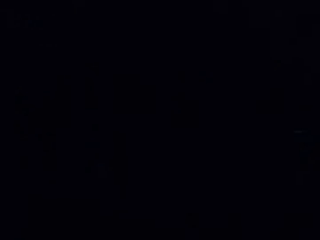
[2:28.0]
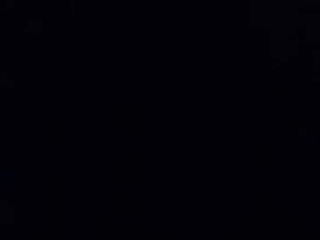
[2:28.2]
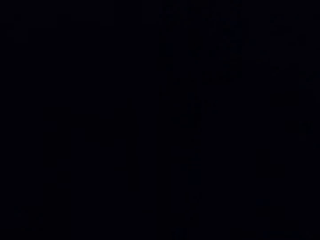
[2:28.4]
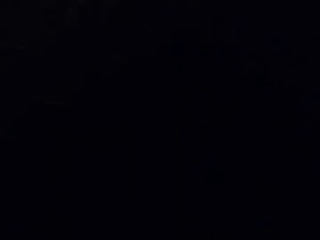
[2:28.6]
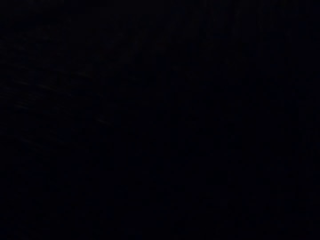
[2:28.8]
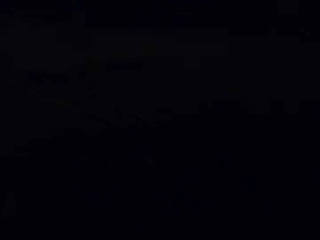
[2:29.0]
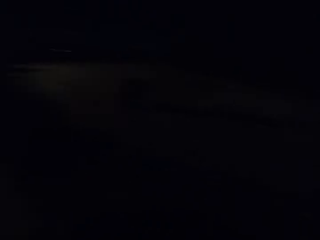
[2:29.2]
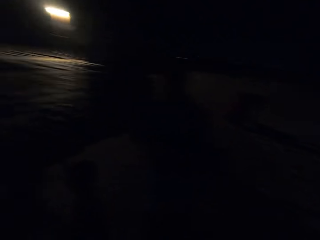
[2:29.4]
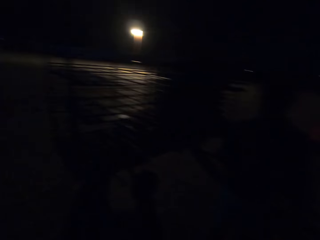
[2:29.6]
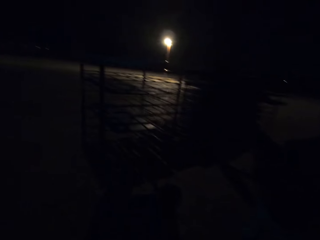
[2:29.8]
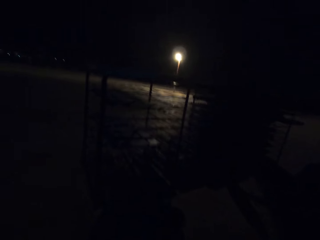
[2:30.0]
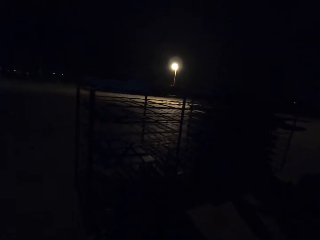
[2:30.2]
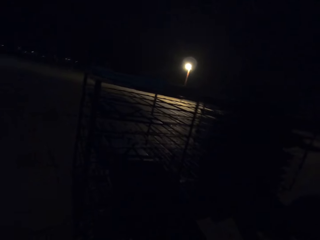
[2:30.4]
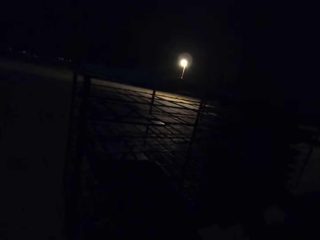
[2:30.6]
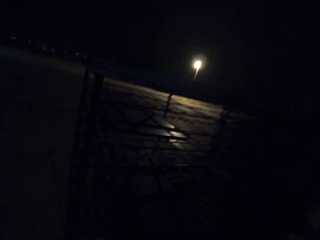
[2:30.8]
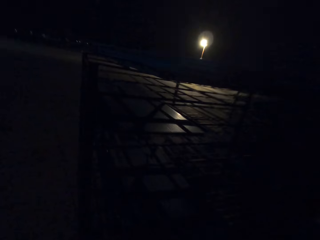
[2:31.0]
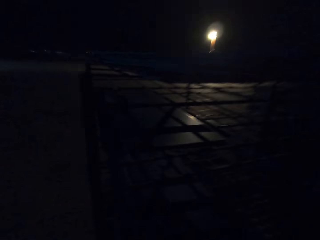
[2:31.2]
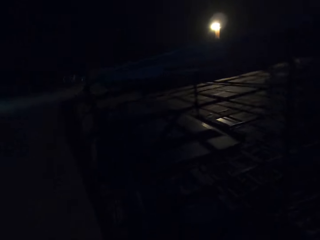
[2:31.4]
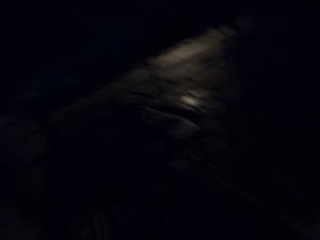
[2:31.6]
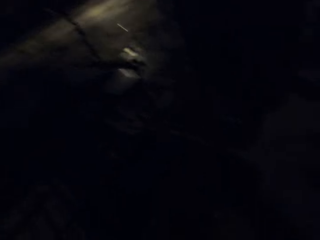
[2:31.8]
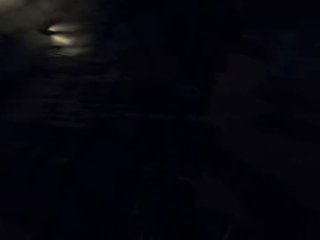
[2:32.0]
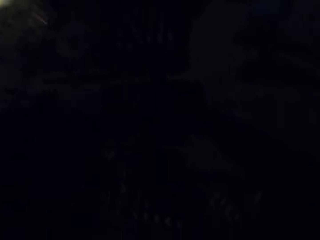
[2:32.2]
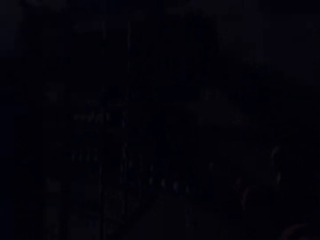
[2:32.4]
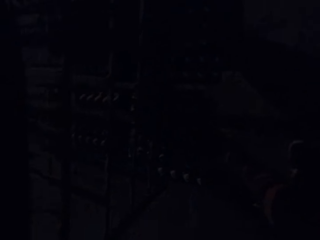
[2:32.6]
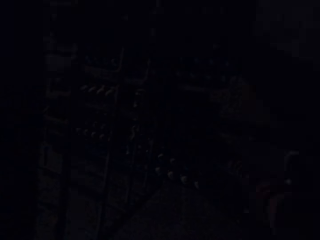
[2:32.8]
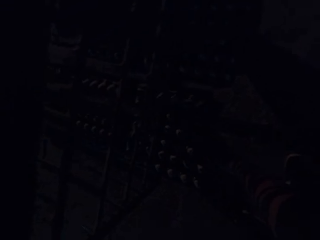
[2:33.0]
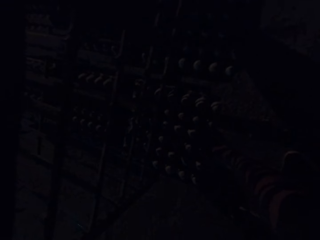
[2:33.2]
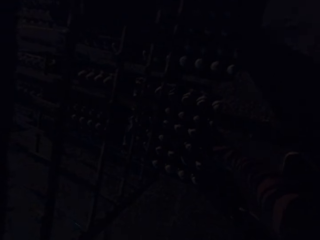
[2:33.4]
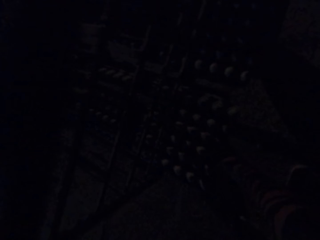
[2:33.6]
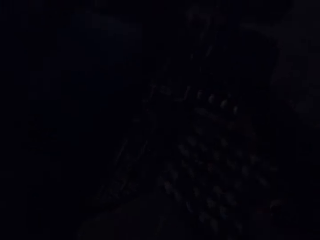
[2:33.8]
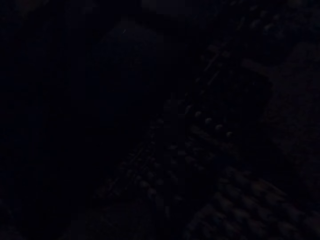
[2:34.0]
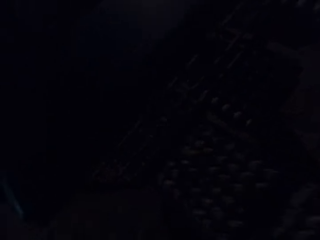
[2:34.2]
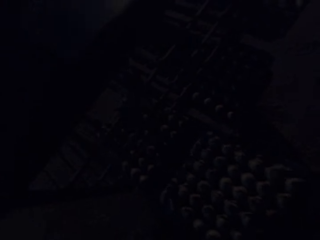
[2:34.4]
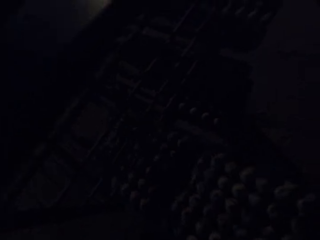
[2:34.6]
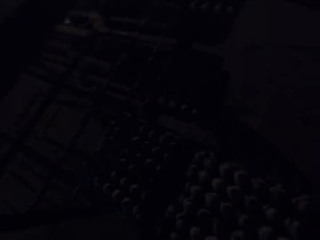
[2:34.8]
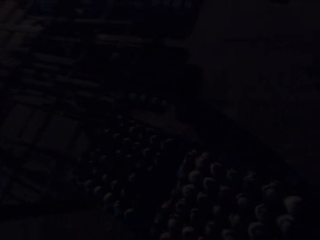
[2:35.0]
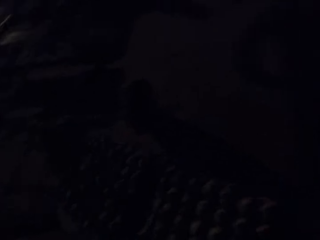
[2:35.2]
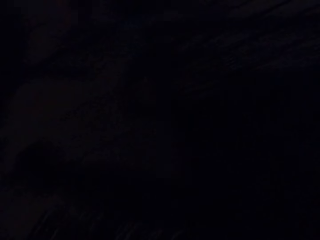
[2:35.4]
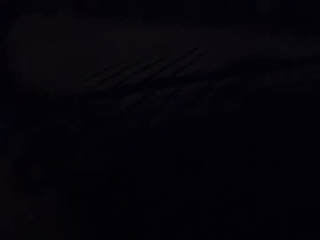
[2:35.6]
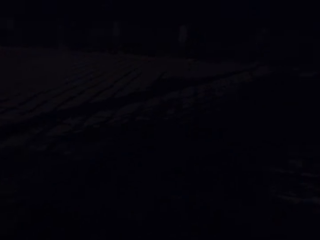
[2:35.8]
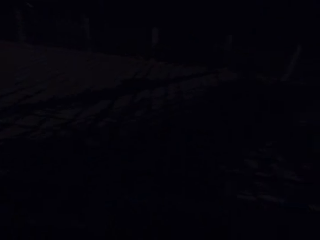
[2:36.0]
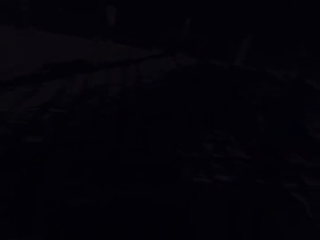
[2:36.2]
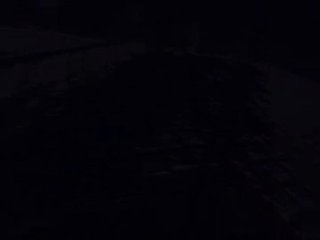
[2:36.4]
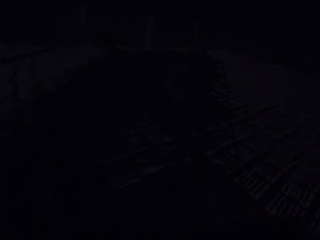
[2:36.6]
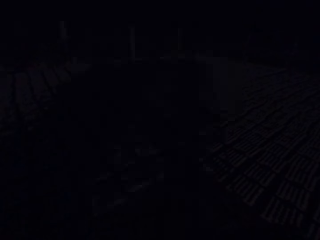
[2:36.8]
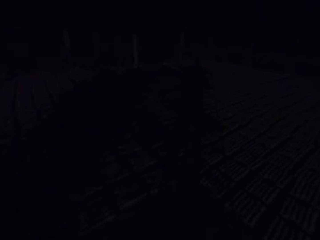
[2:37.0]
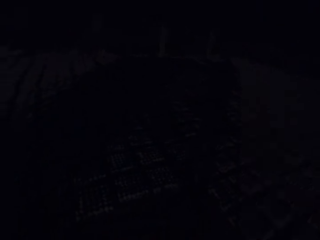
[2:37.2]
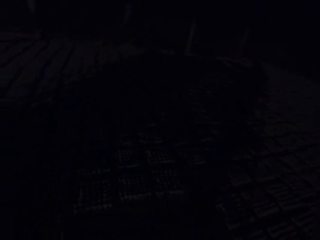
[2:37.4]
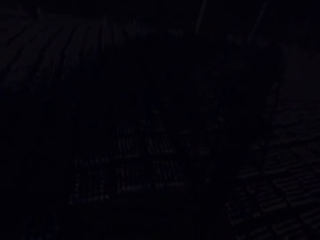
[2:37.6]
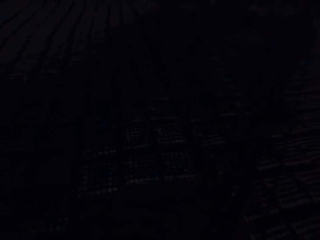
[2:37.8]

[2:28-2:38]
The camera wearer converses with a person. He lays egg crates on the ground with the tray in his hands. He walks towards something. He places the tray in his hands on the shelf. He drags the tray from the shelf with his right hand. He puts the cement on something. He converses with the person. He carries the tray from the shelf with his hands.

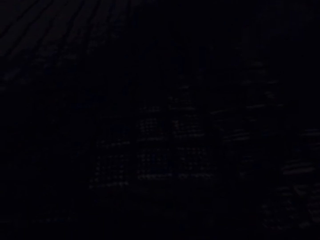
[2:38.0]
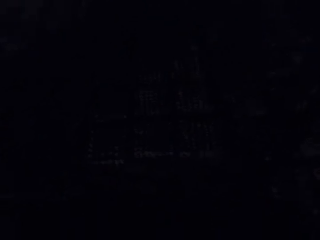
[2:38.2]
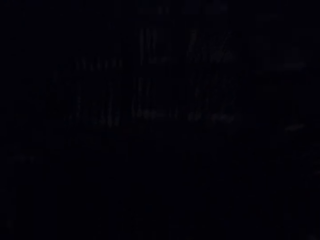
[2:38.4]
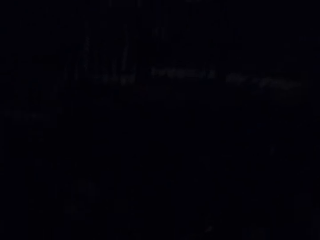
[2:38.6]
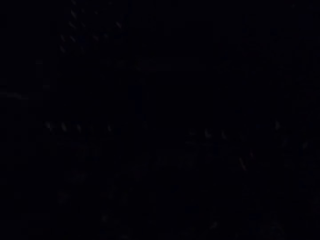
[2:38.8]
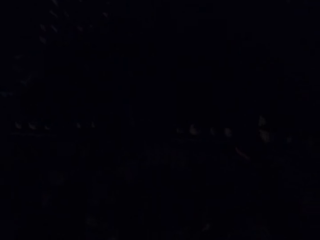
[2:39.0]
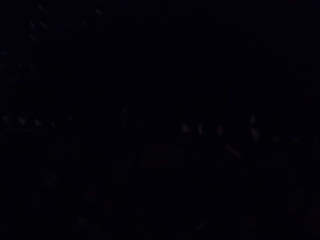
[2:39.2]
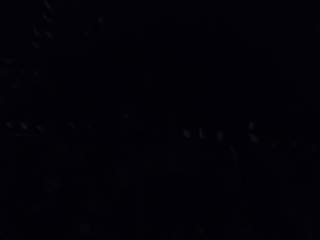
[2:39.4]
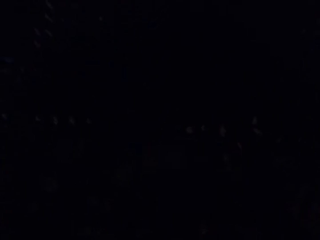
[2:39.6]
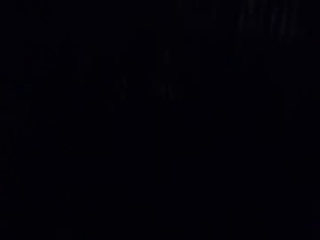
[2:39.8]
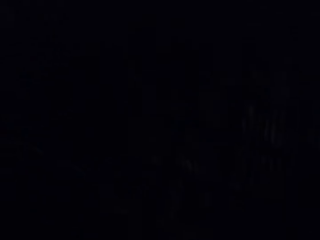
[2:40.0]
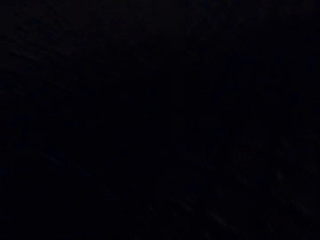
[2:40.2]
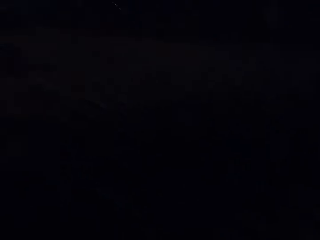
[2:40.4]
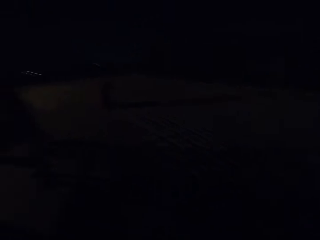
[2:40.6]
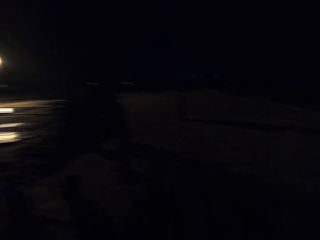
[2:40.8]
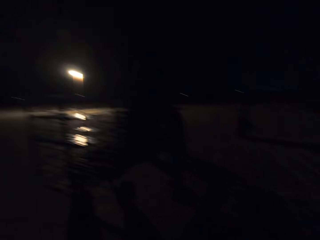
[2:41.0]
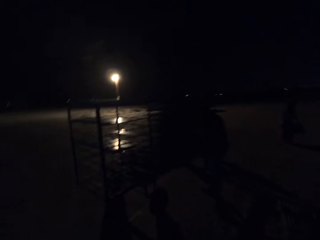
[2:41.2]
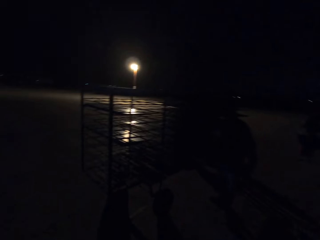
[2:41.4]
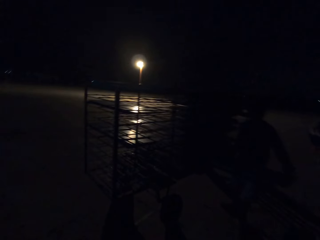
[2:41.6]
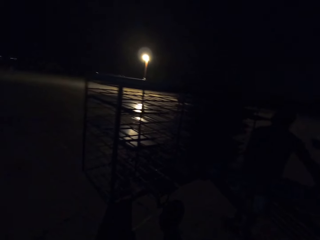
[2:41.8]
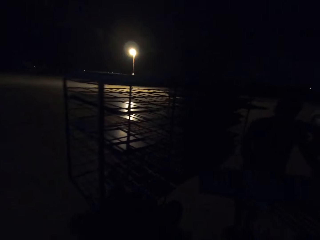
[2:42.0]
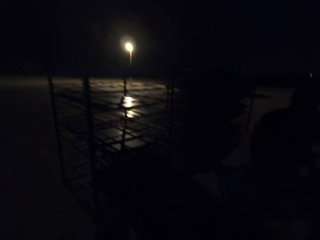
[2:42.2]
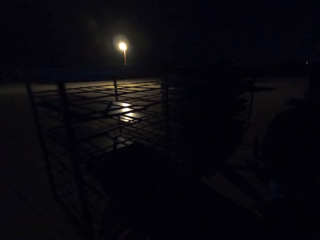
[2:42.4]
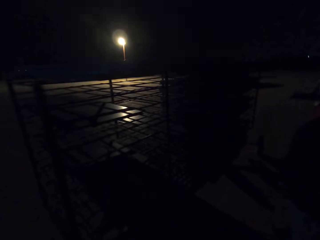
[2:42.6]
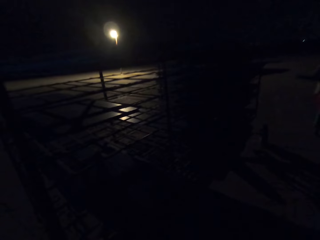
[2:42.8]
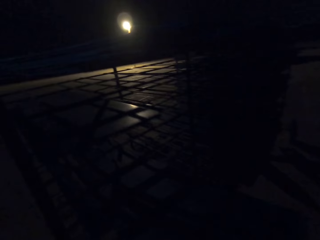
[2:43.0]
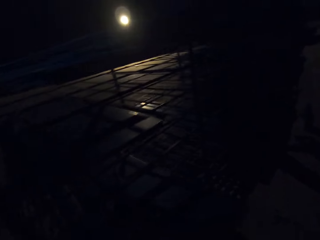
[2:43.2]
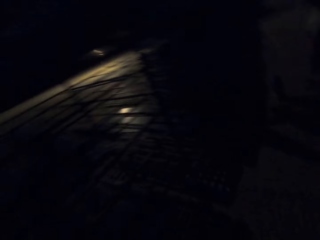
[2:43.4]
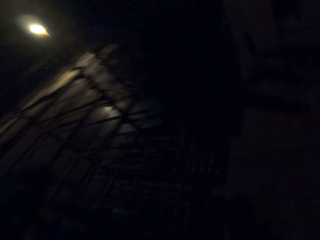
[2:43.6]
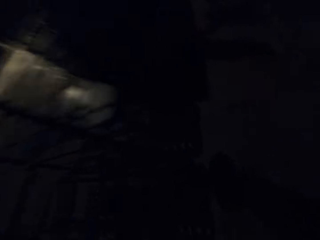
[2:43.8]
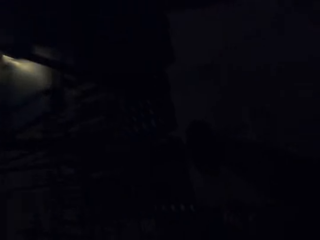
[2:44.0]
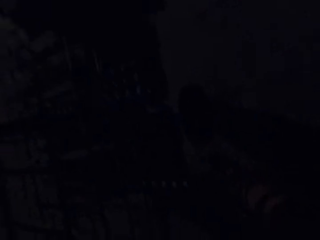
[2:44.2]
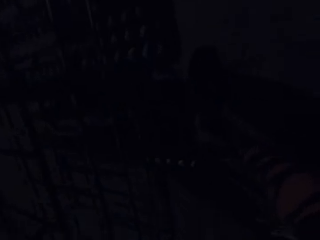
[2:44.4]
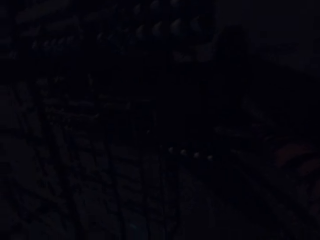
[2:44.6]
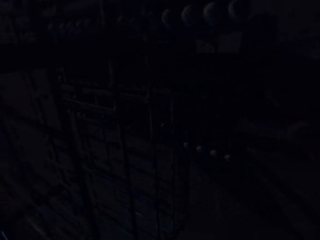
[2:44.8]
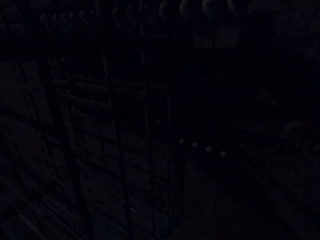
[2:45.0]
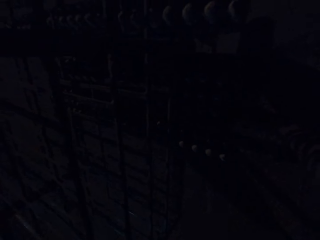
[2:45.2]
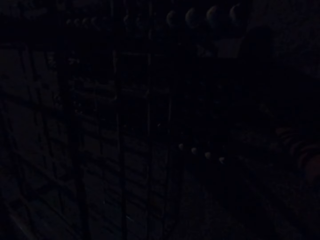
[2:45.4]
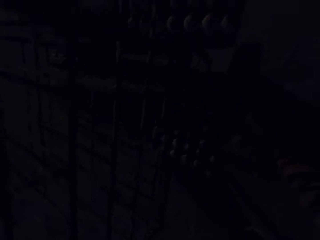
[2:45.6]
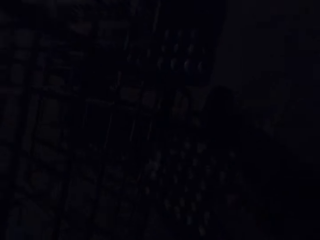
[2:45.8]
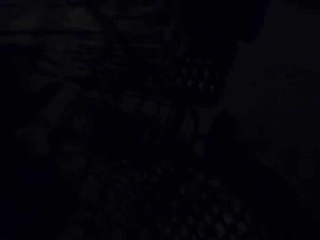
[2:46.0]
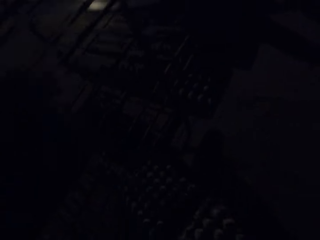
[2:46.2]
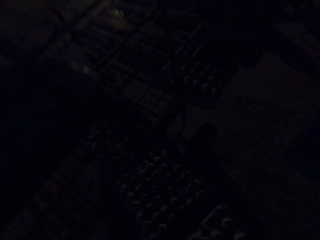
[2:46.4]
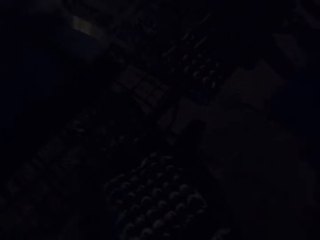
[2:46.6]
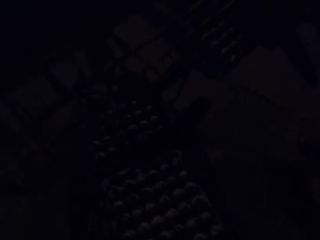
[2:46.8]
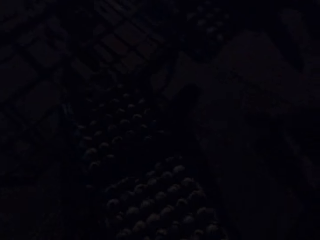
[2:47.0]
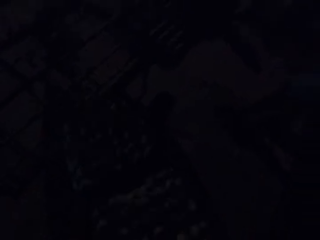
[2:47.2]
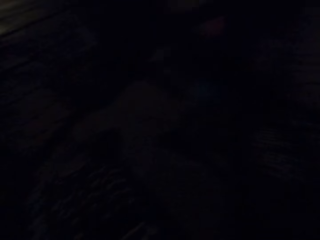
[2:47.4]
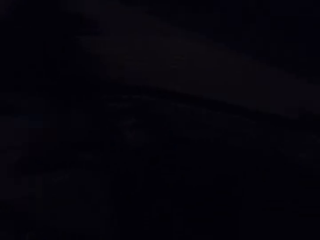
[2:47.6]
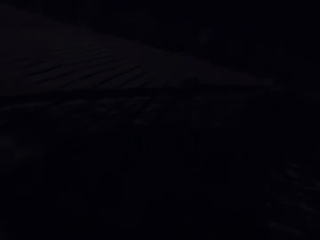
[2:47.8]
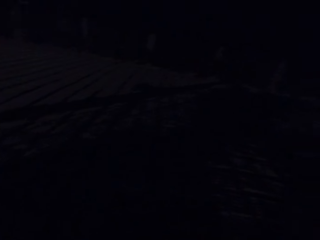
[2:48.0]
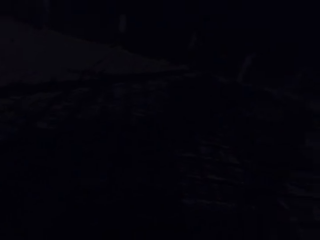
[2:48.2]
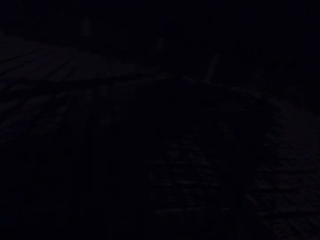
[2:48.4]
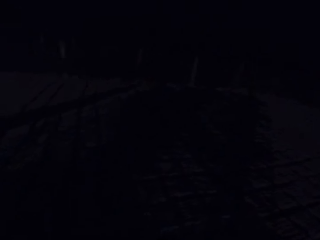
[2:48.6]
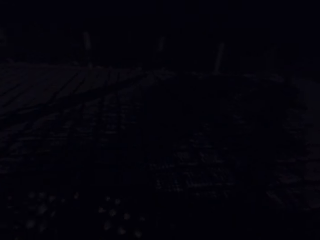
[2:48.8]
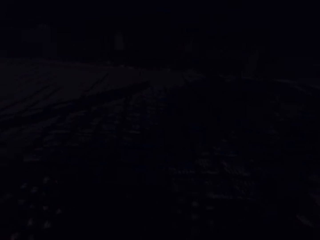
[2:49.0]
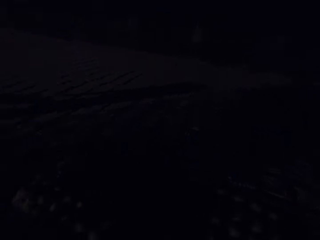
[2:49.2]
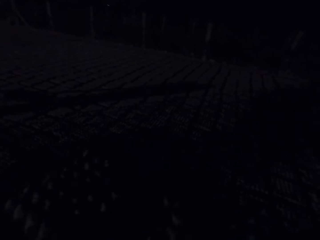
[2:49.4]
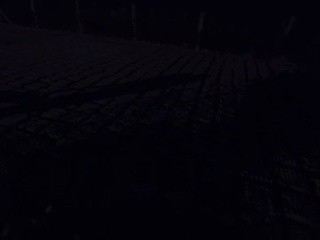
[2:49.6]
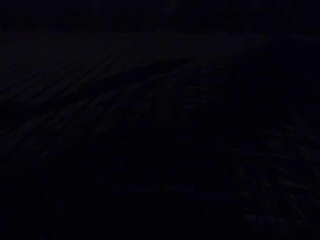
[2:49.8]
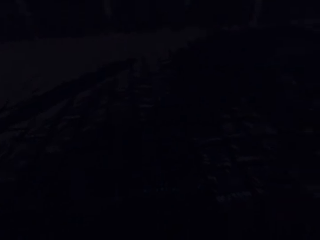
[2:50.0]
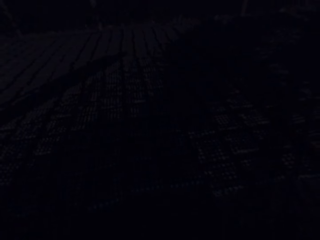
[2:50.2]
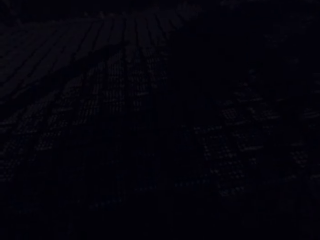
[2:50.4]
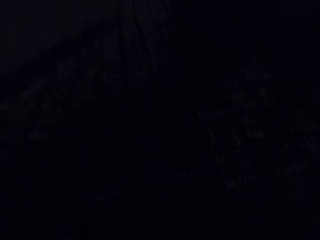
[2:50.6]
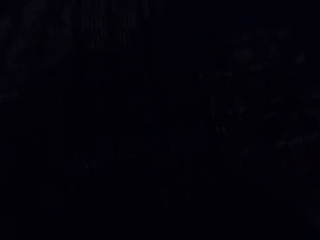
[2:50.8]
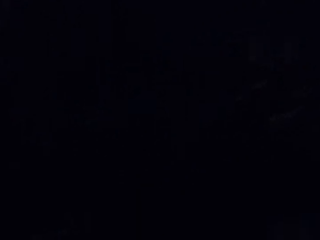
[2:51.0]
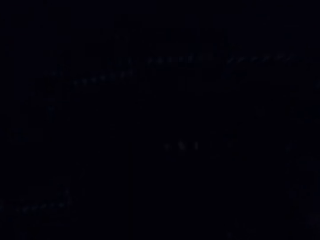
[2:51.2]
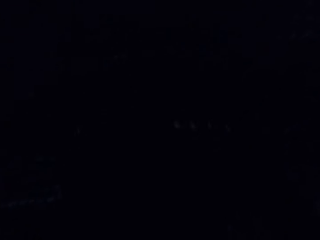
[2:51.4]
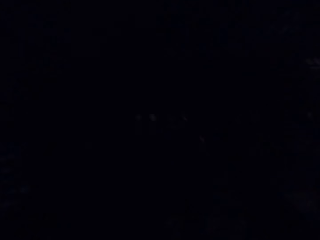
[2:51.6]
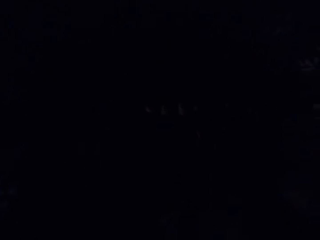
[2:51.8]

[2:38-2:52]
The camera wearer walks outside. He lays egg crates on the ground with the tray in his hands. He scoops the cement. A man carries a tray from the shelf with his hands. The camera wearer walks towards something. He places the tray in his hands on the shelf. He puts the cement on something. He drags the tray from the shelf with his right hand. He converses with the man. He carries the tray from the shelf with his hands. He walks outside.
